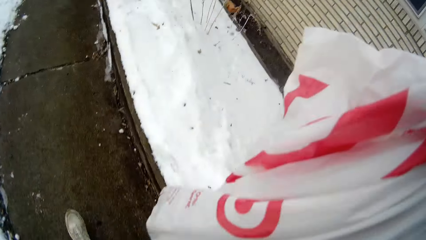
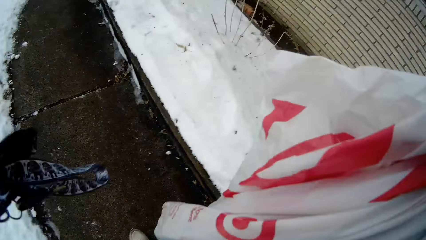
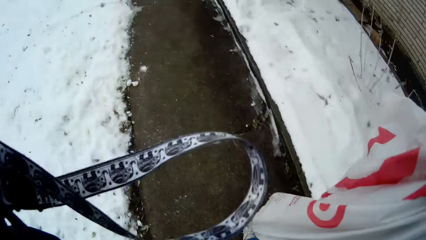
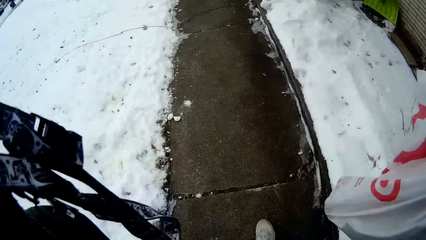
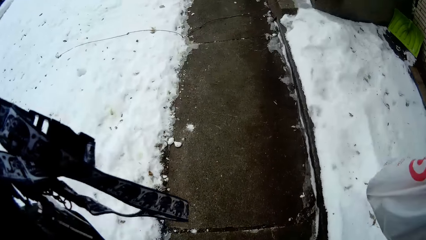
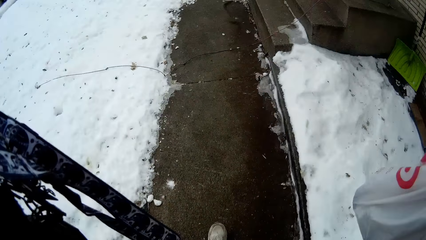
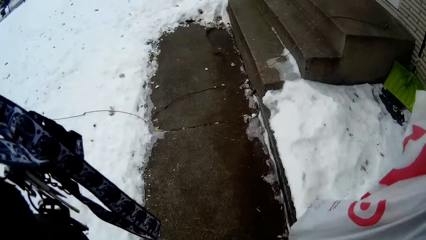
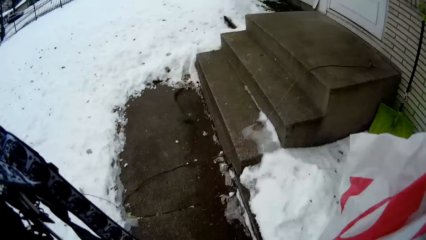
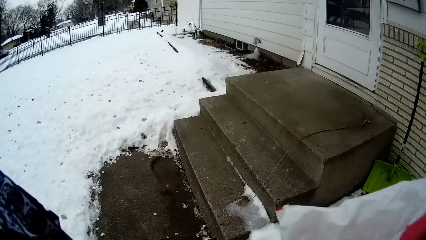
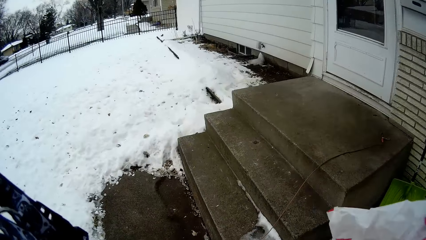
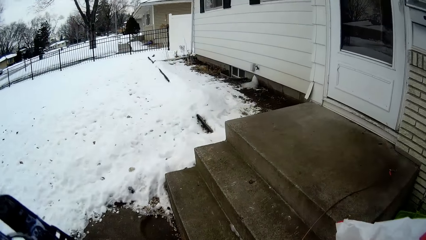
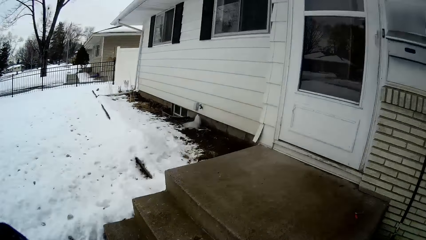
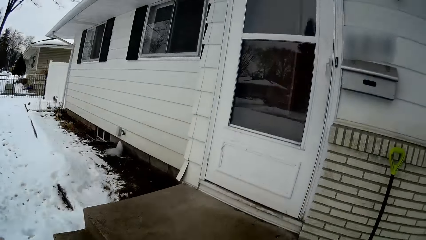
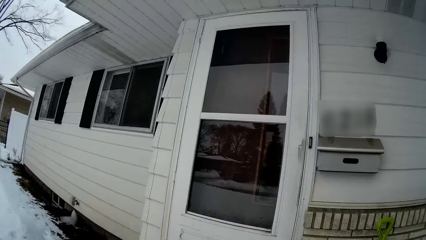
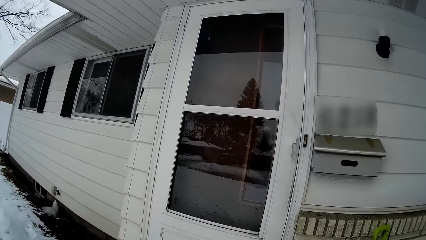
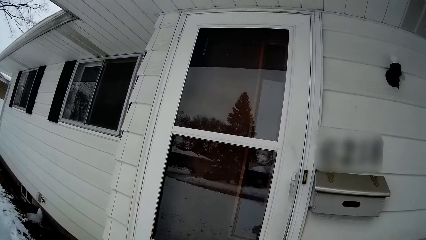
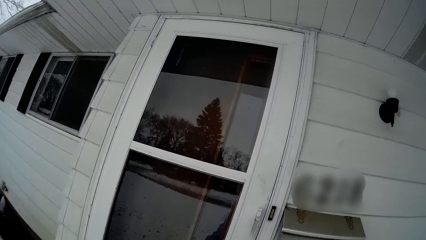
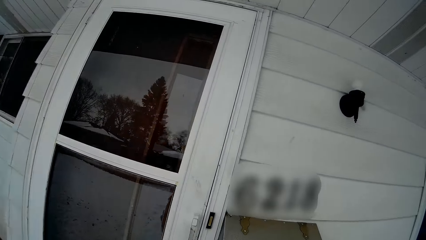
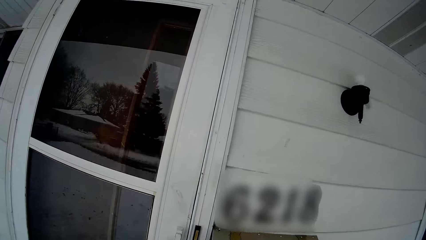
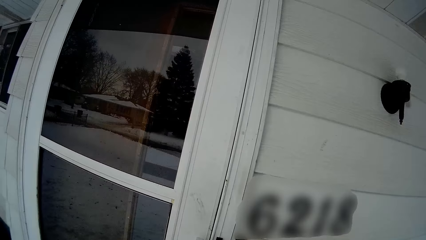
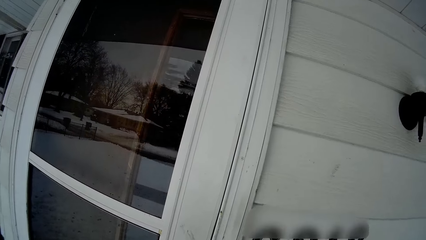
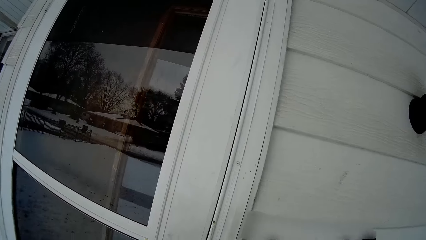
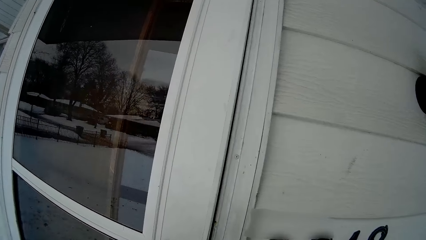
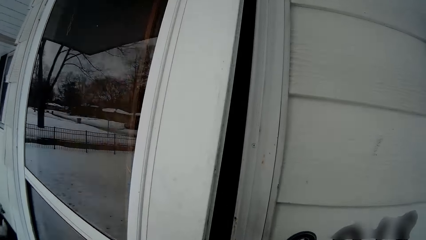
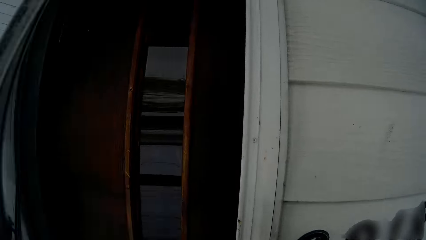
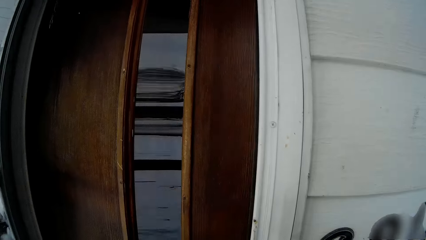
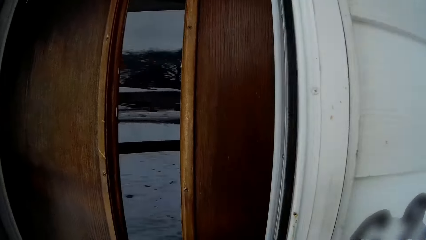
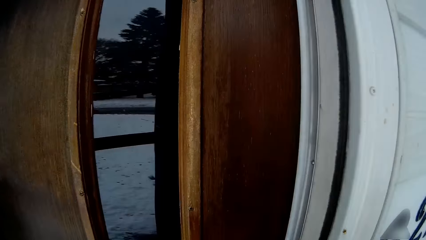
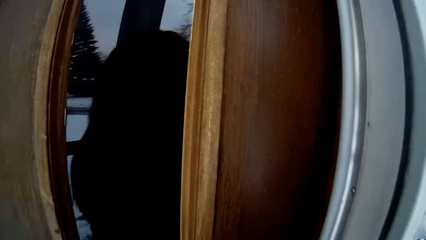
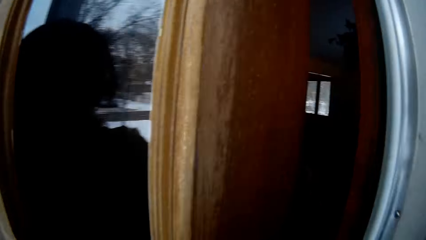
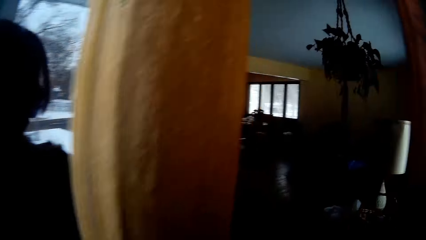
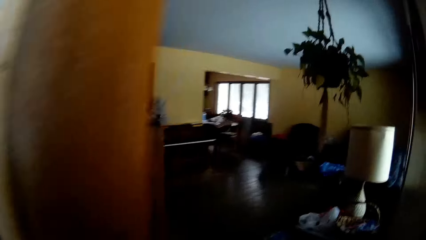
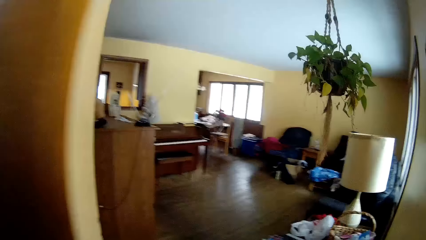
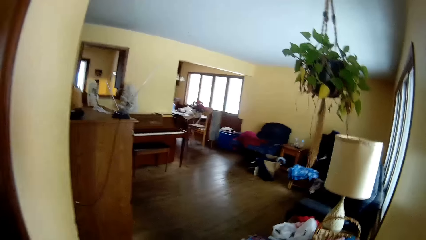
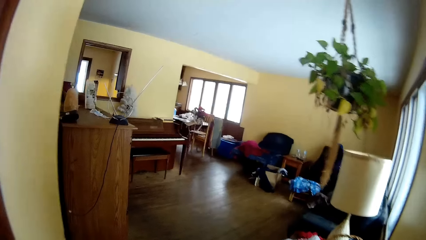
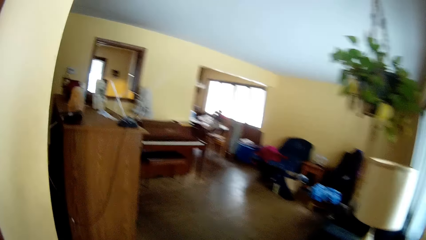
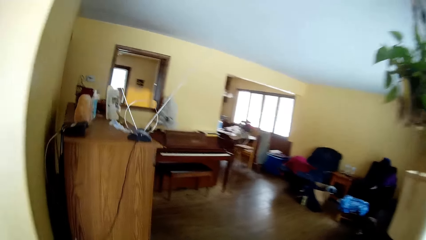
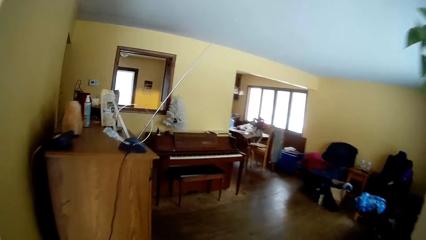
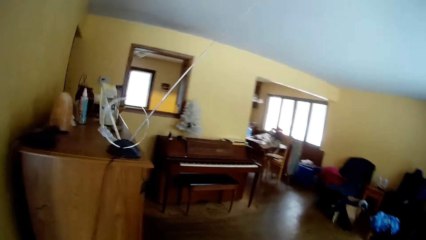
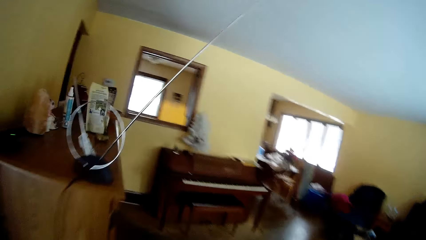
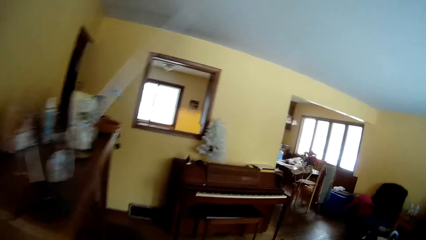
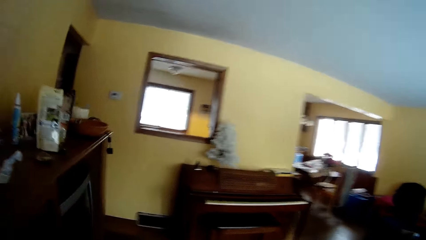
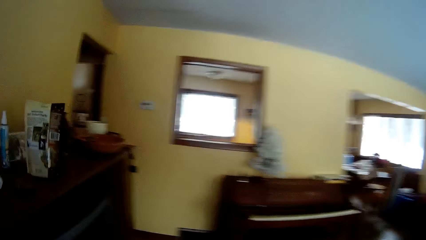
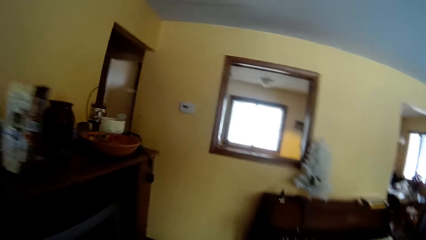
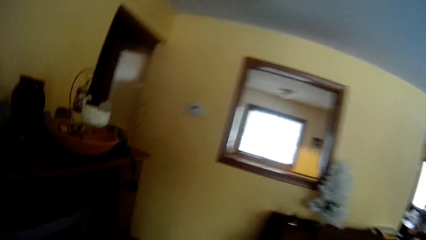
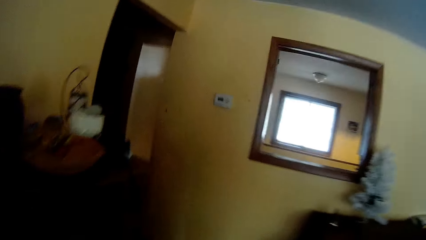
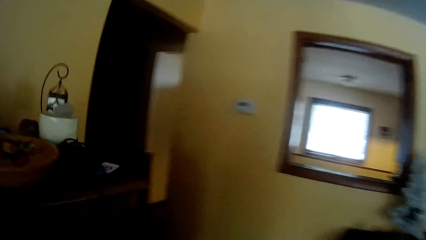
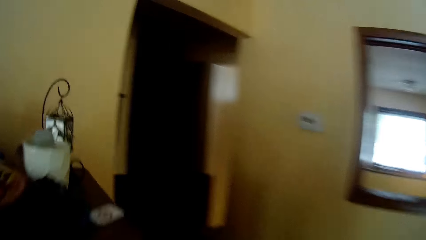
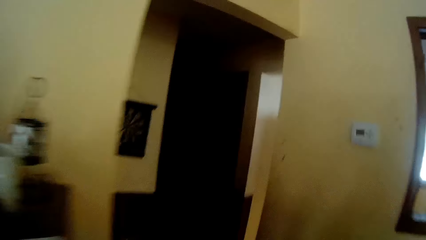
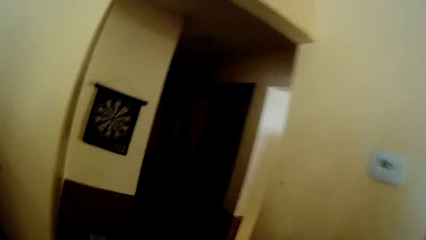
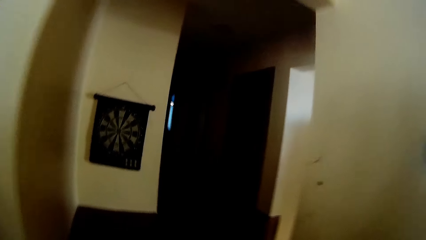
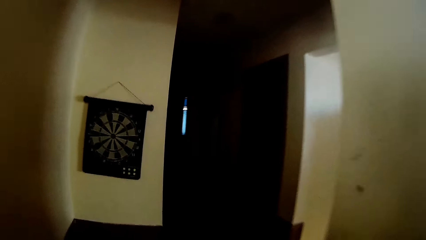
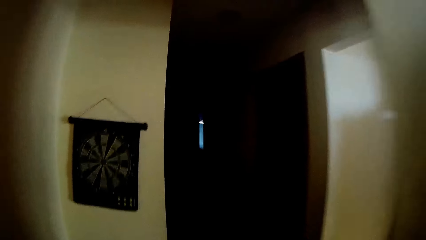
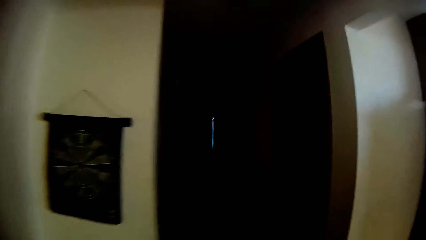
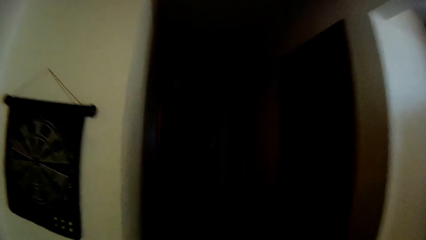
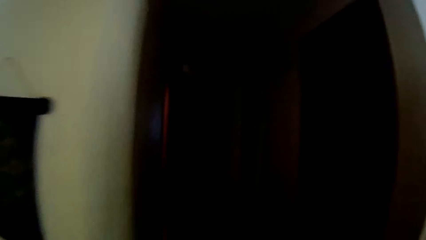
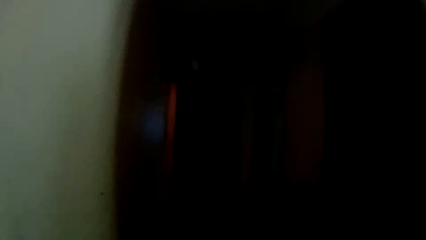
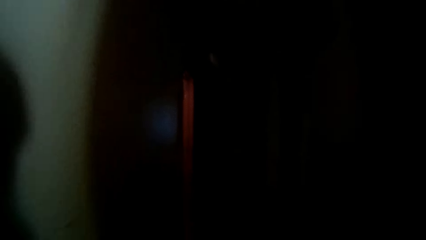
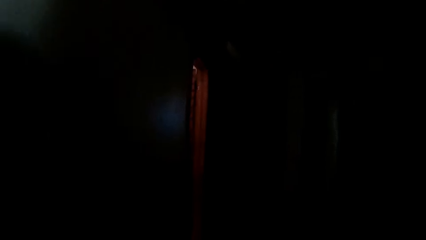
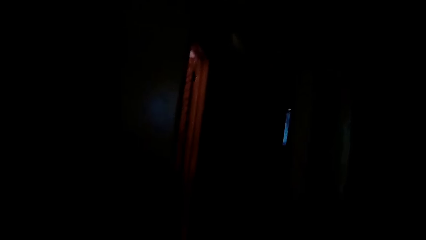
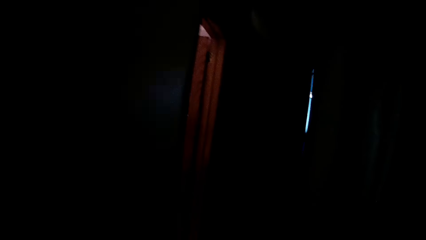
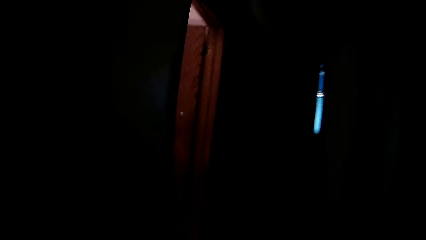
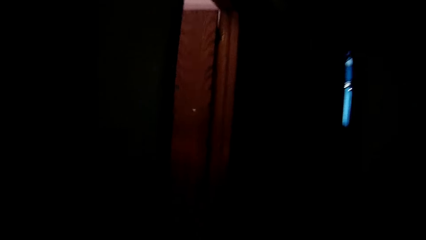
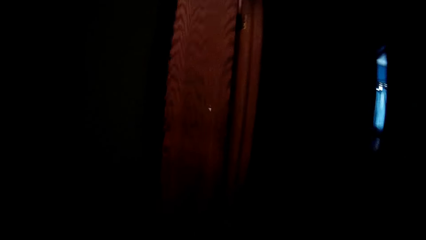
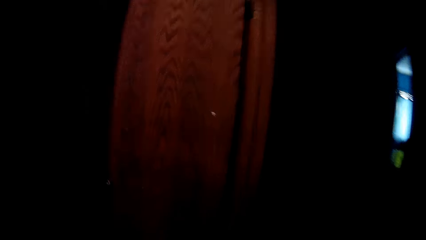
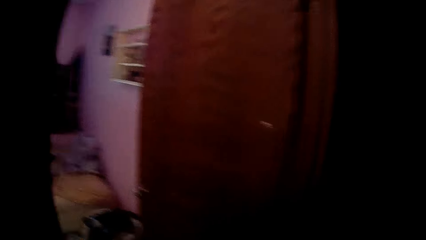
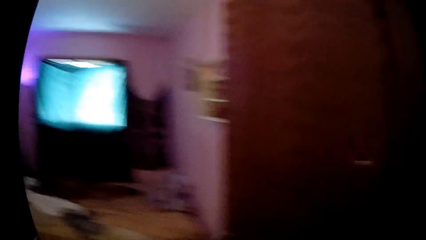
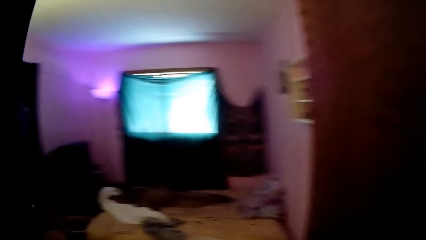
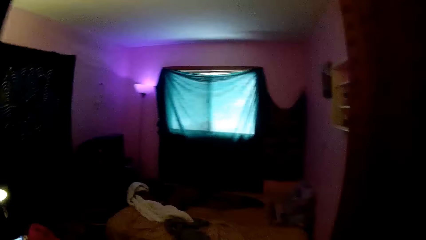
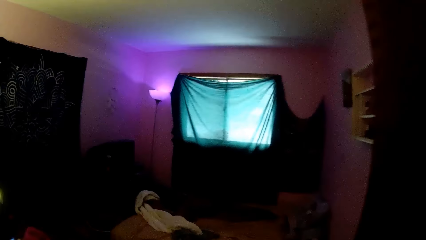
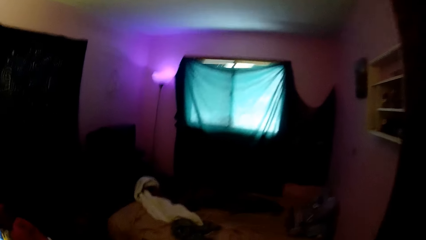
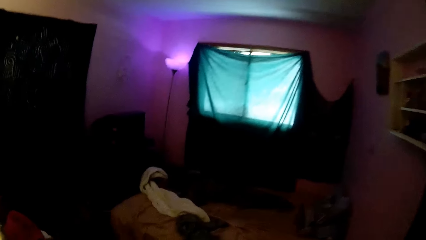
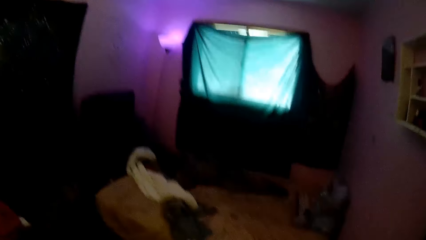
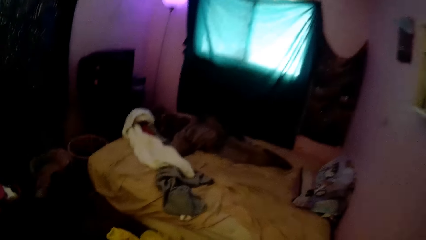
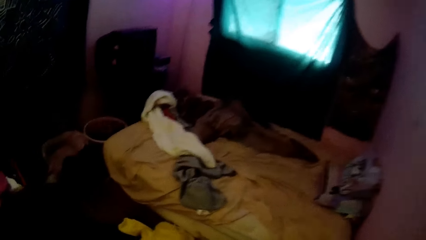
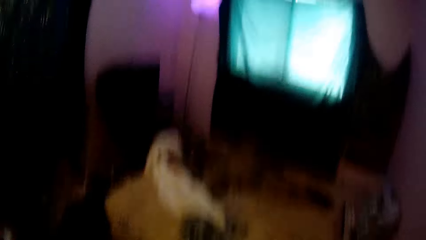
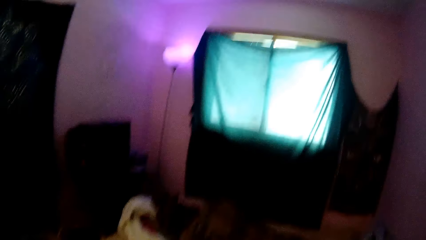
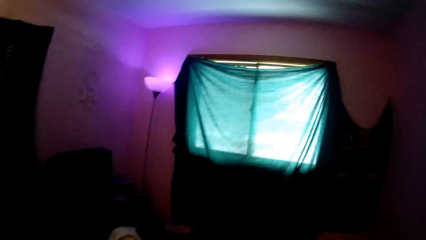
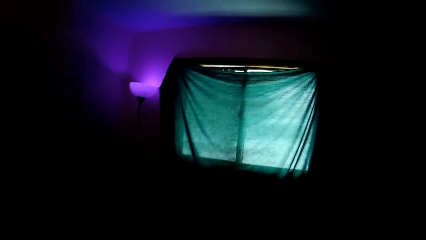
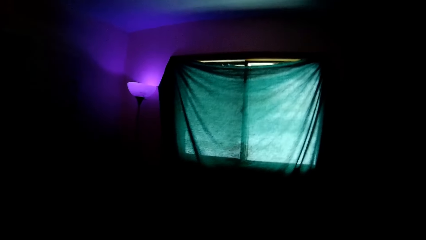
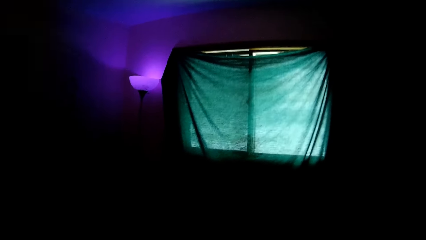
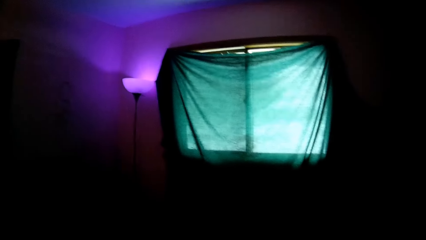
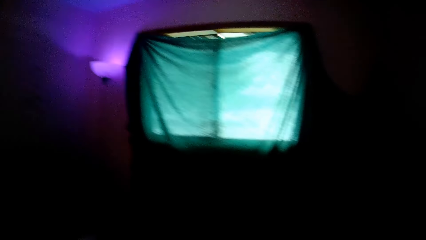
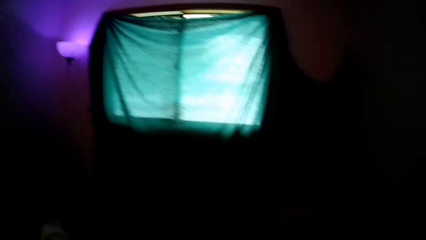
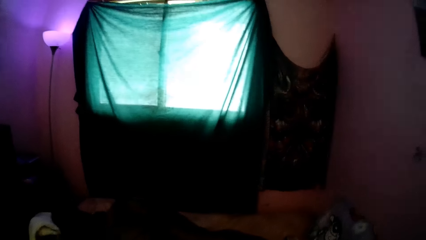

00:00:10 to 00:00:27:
The camera wearer holds a grocery bag in her gloved right hand. She walks, looks at the belt on the left hand, and looks at the paper bag on the right hand. She touches her face with both hands. She opens a door of the house with her gloved left hand. She walks. She opens the door again. She walks into the house, to a room.
